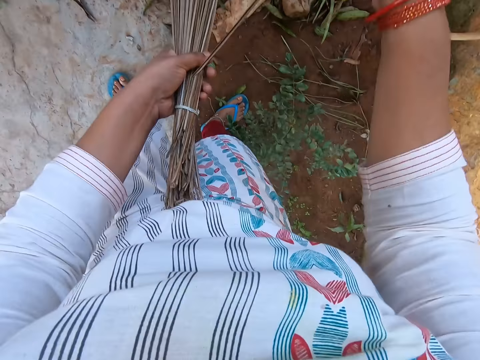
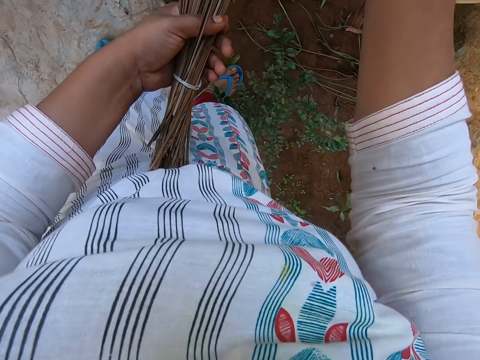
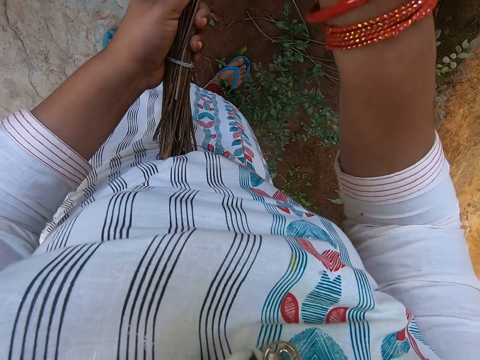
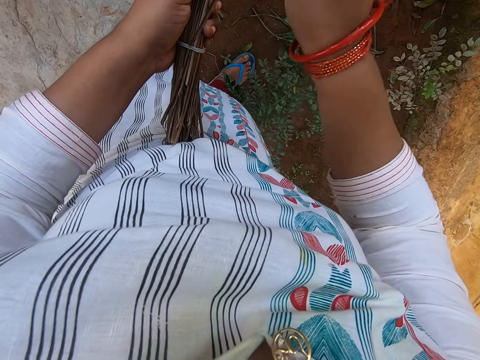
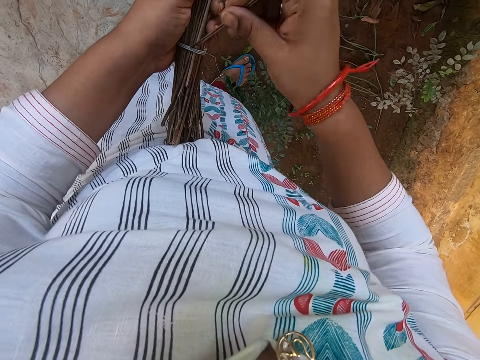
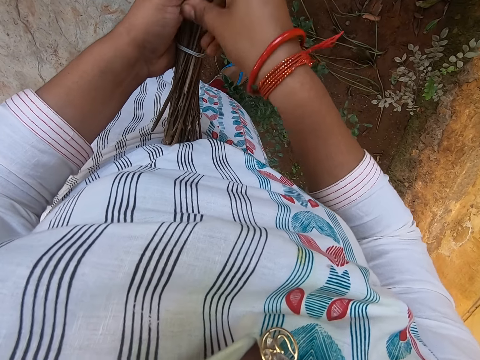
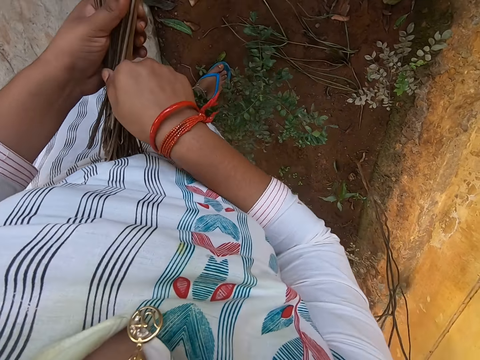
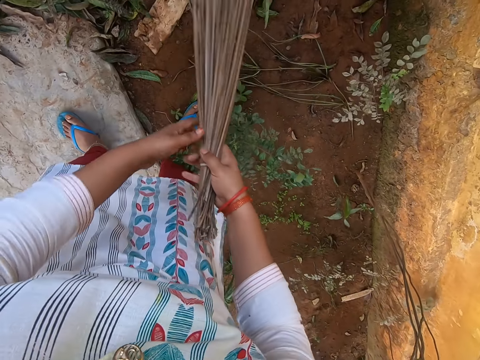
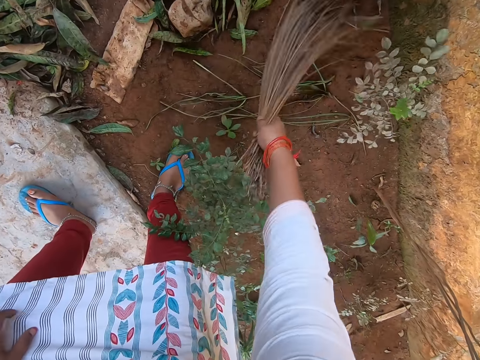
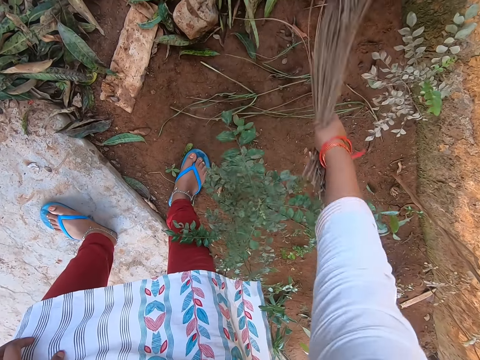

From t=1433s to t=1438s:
The camera wearer inserts the stick of broom into the broom with her right hand. She sweeps leaves off the soil with the broom in her right hand. She places the sweeping broom in the right hand with the left hand.

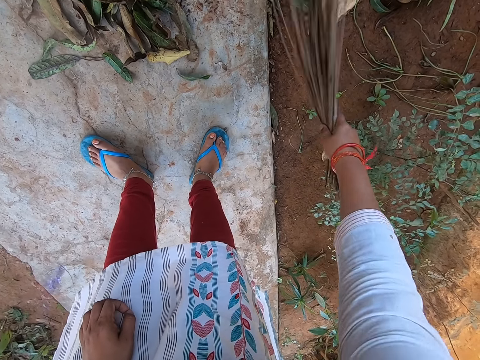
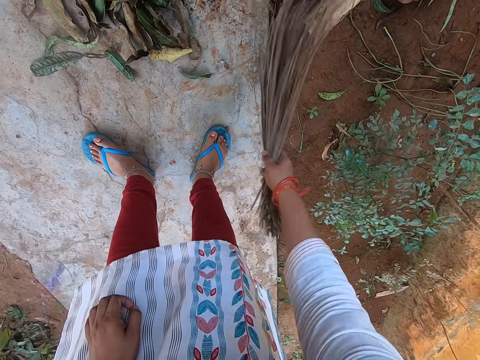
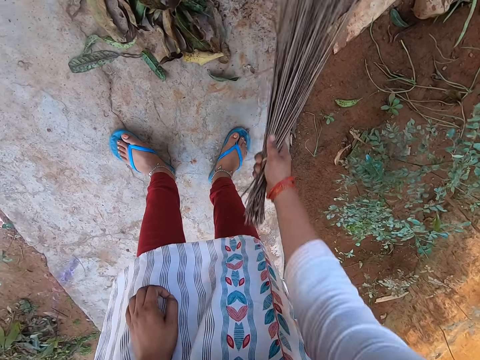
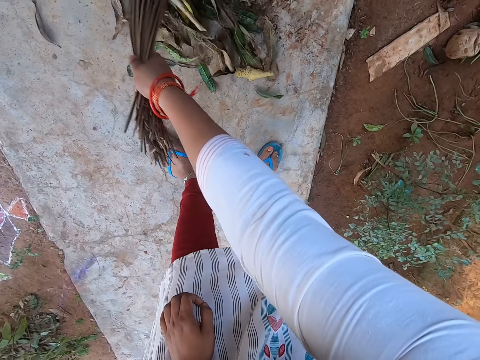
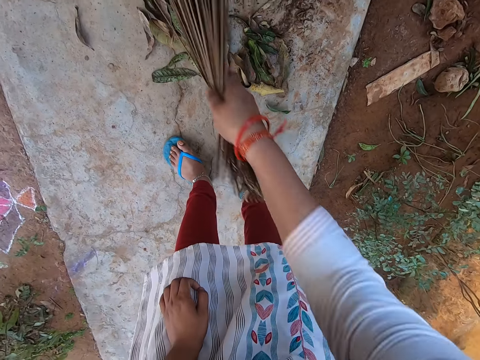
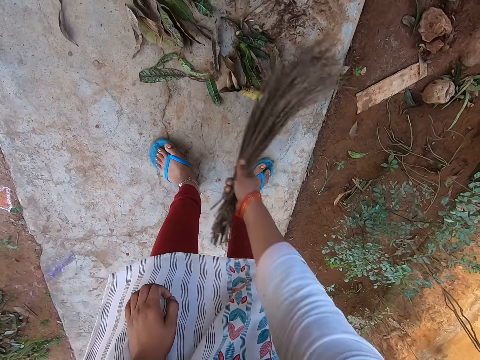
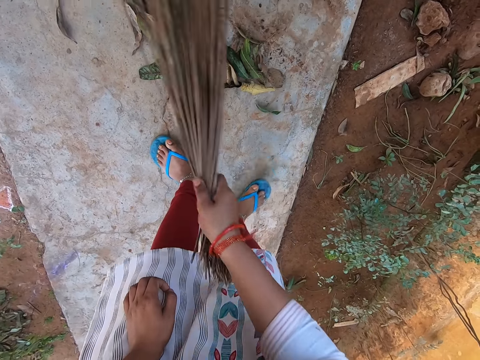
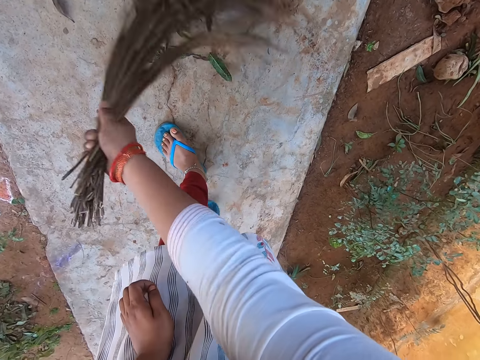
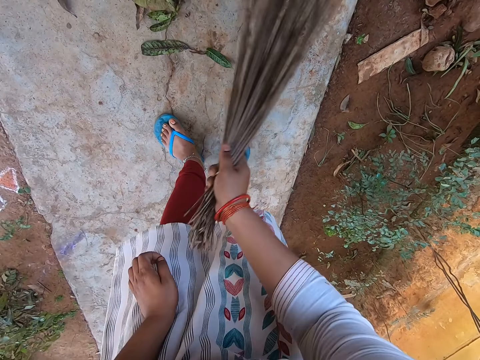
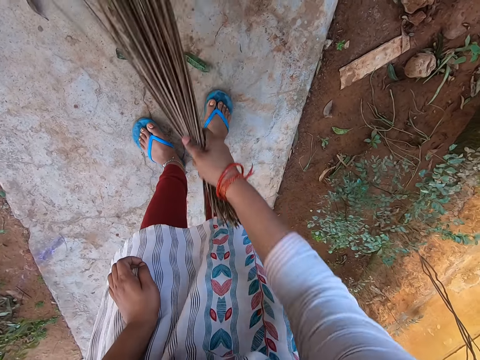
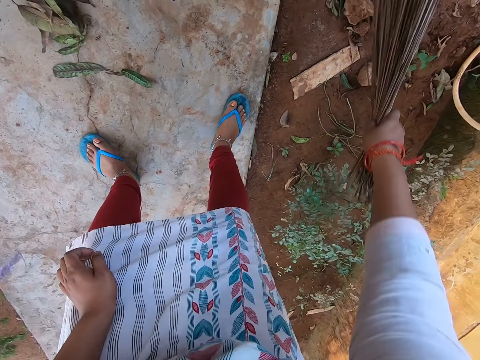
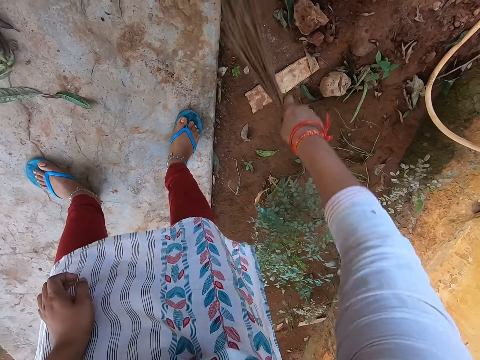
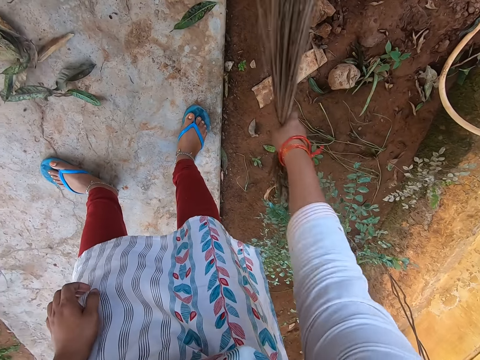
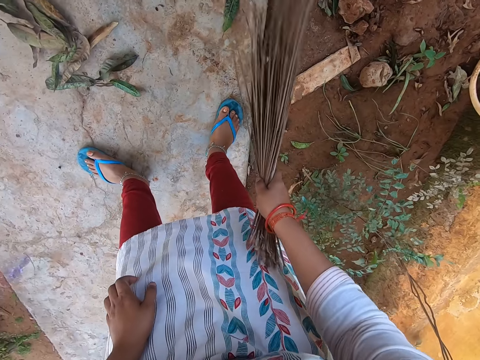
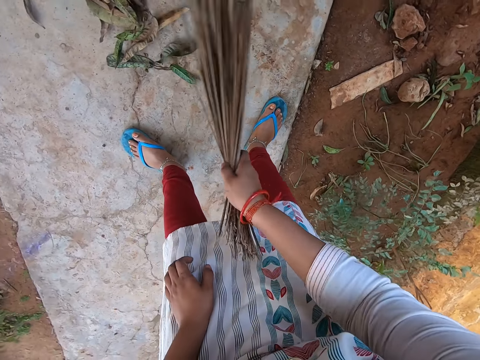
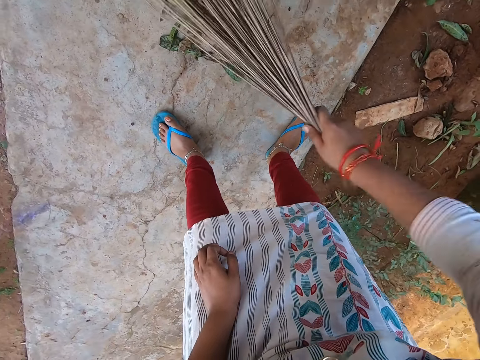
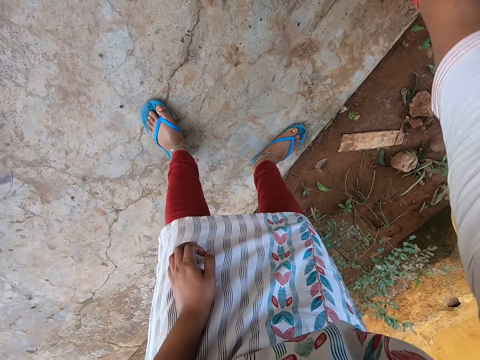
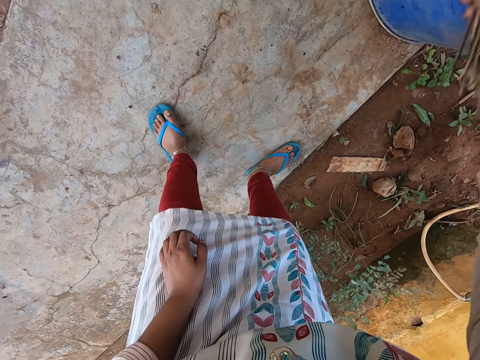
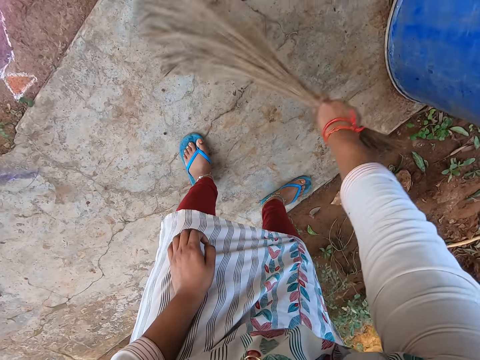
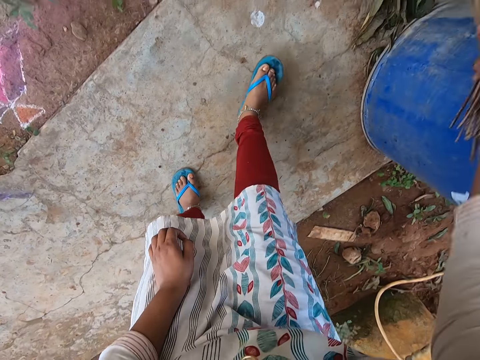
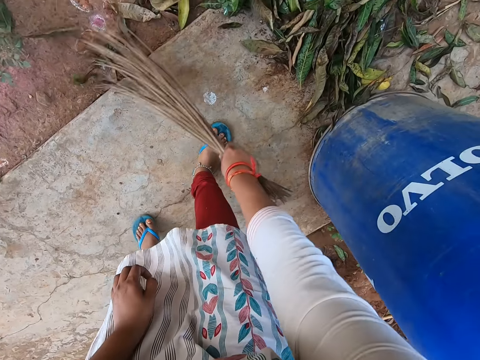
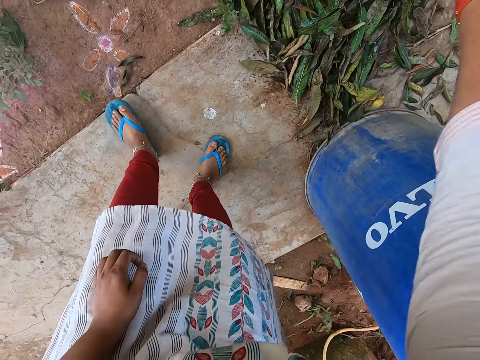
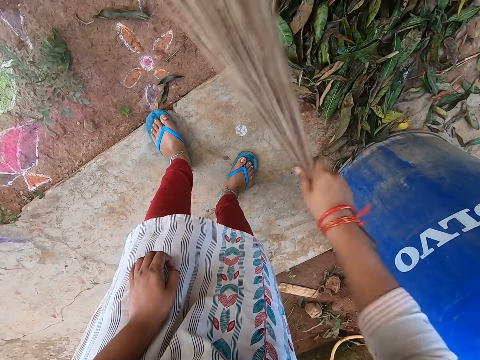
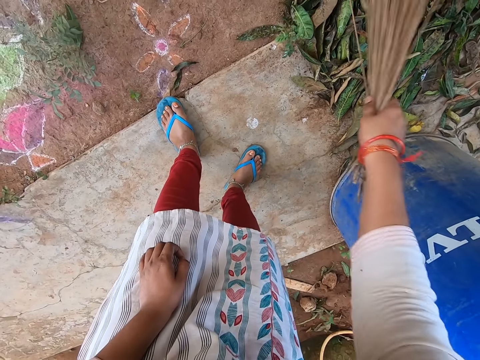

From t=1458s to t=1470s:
The camera wearer sweeps leaves together on the walkway with the broom in her right hand. She moves the right leg. She sweeps the leaves off the soil with the broom in her right hand. She sweeps the leaves together on the walkway with the broom in her right hand.

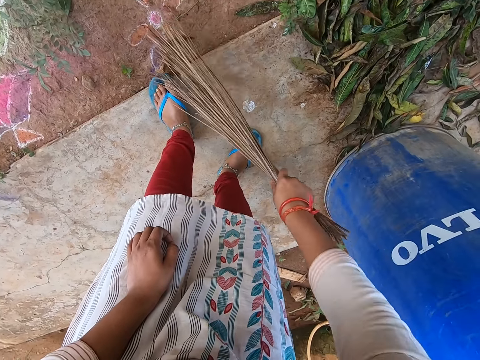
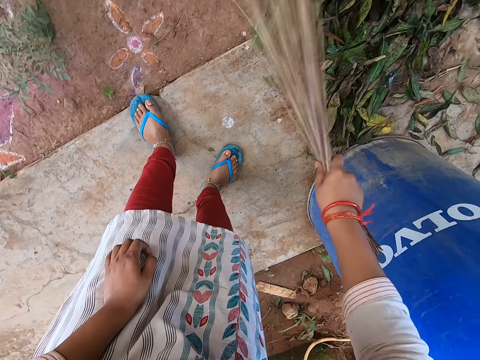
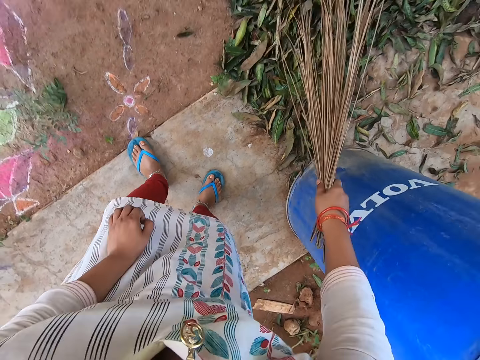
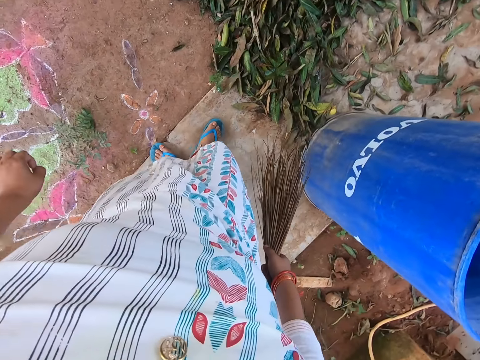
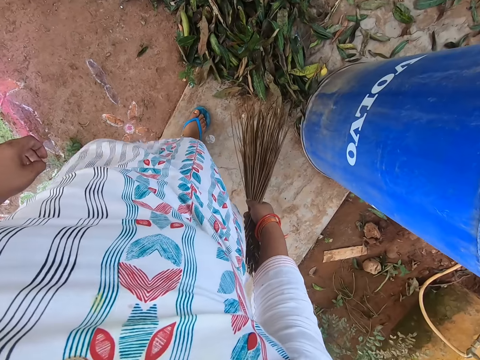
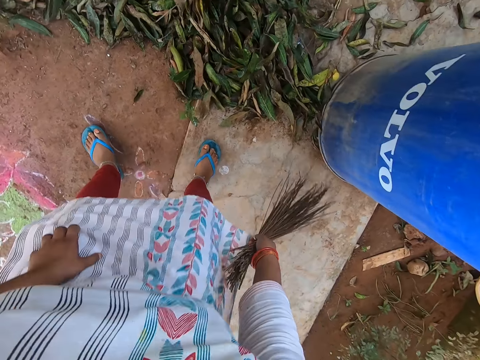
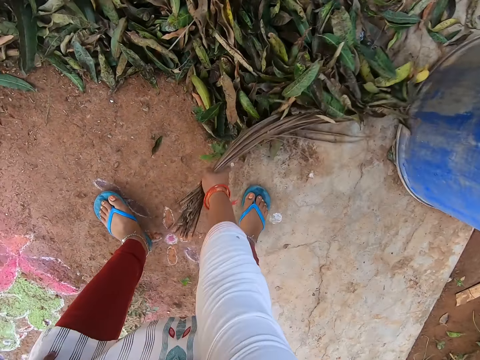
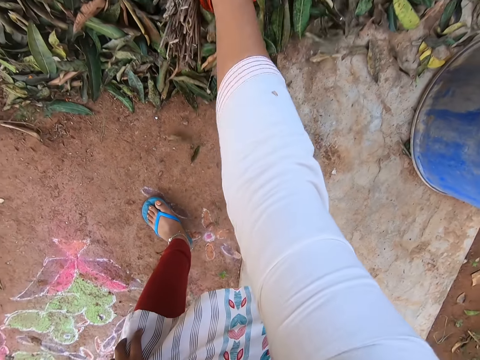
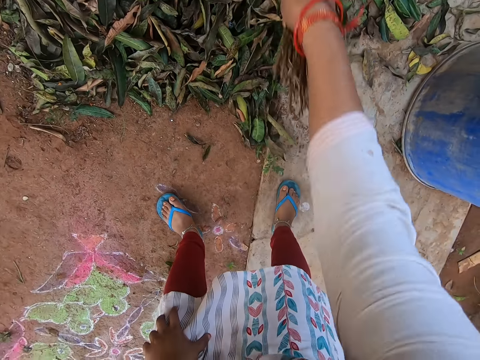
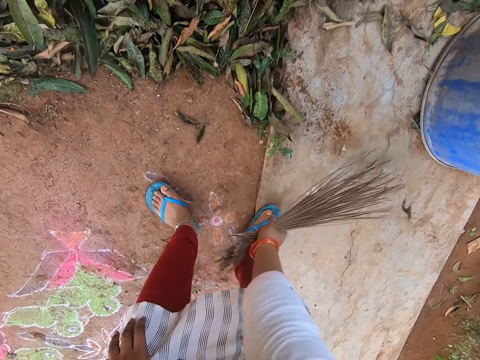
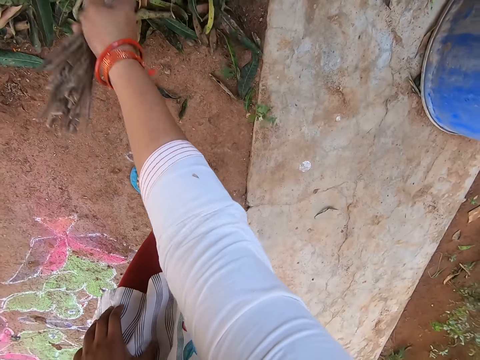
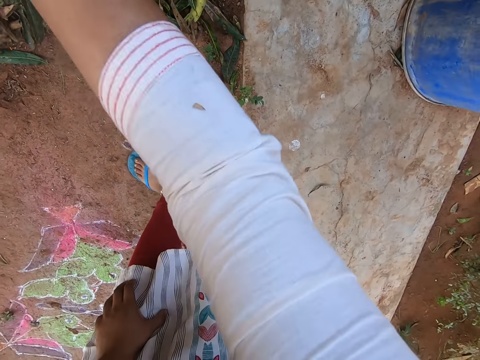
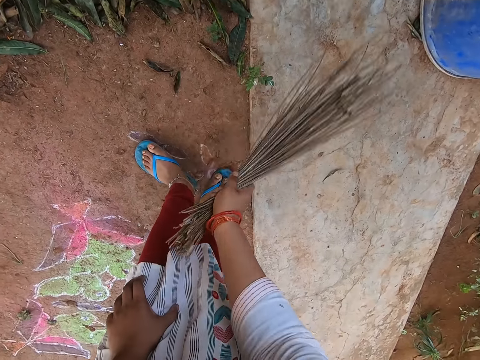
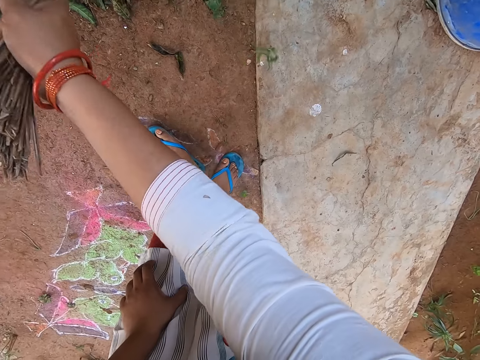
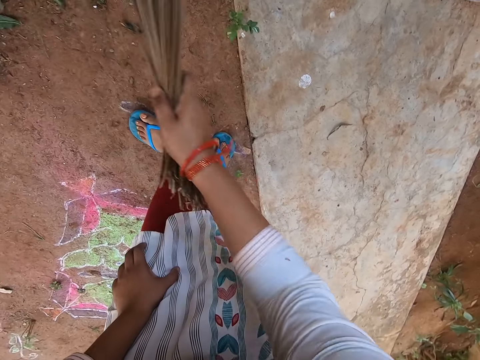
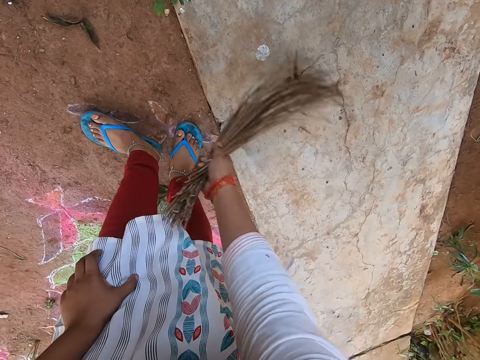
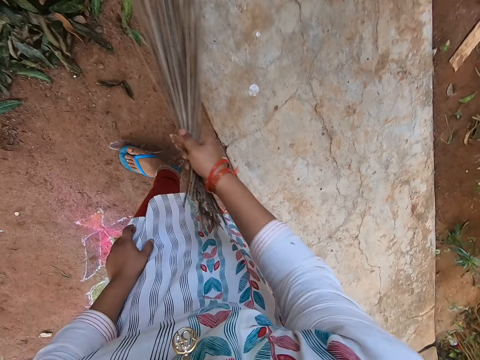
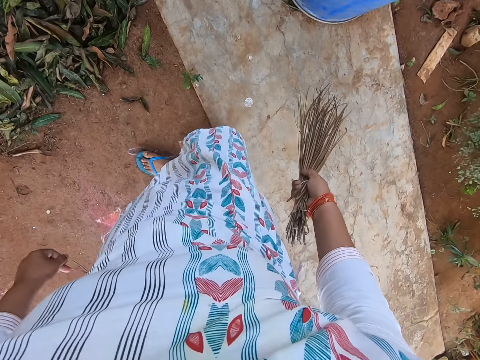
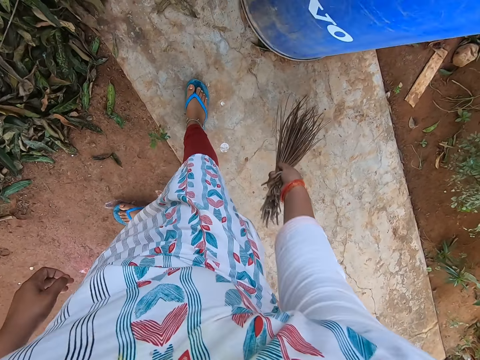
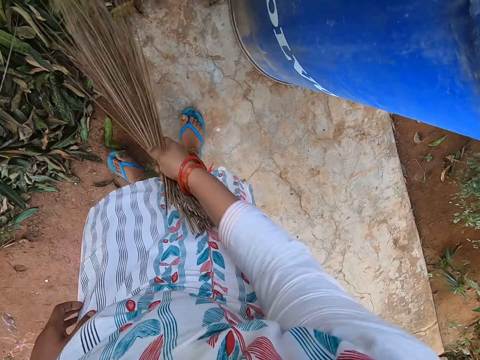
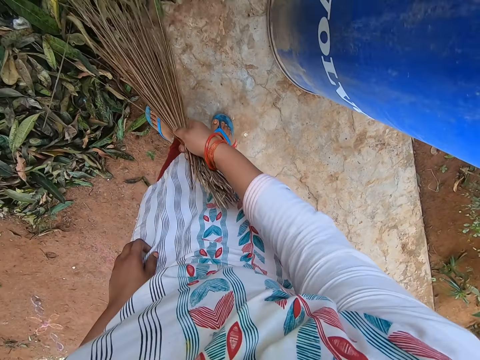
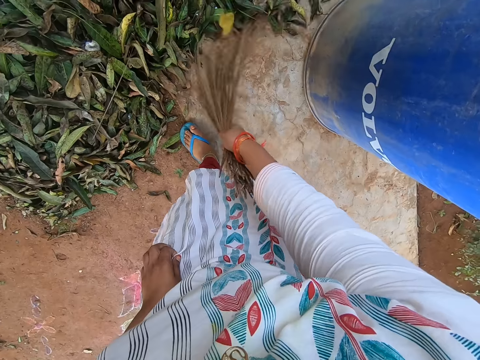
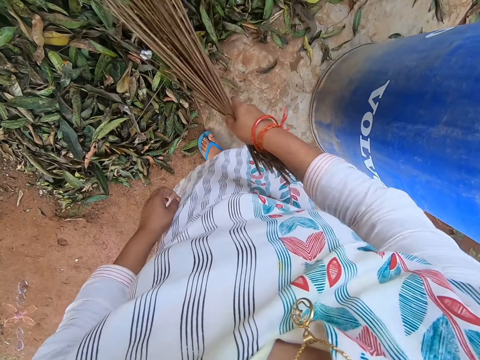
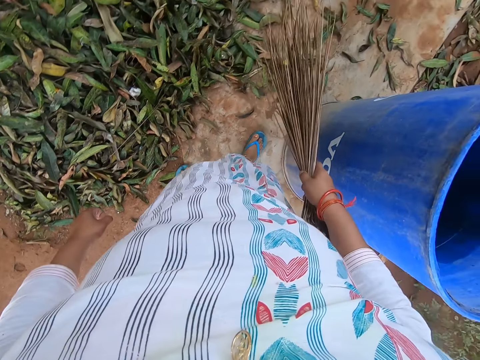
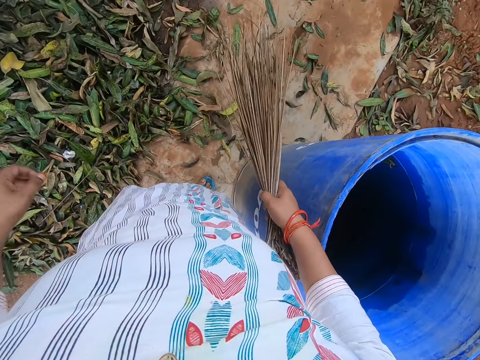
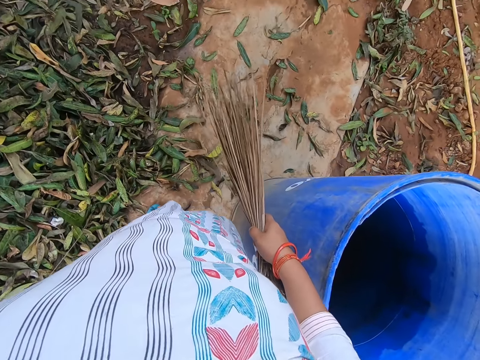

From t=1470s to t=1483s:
The camera wearer packs the leaves together with the broom in her right hand. She sweeps the leaves together on the walkway with the broom in her right hand. She stands up and sweeps the compound with the broom in the right hand.
